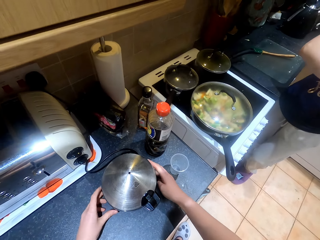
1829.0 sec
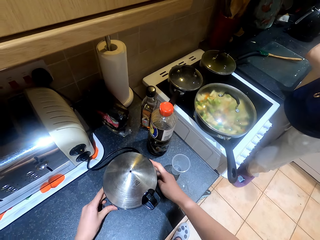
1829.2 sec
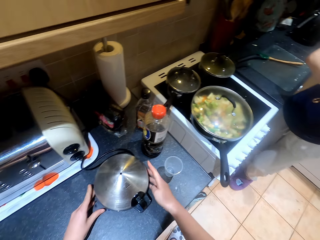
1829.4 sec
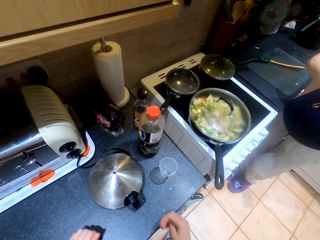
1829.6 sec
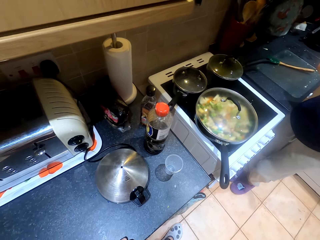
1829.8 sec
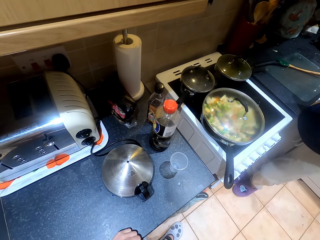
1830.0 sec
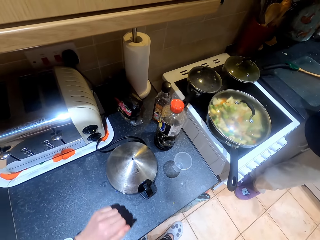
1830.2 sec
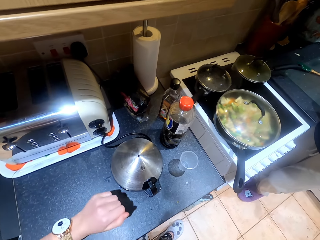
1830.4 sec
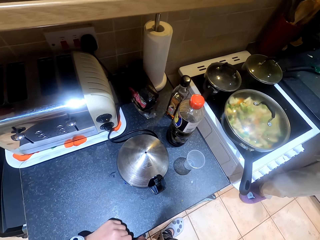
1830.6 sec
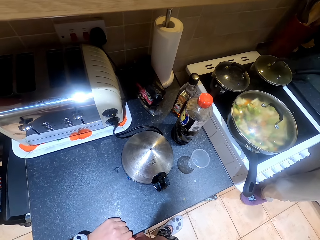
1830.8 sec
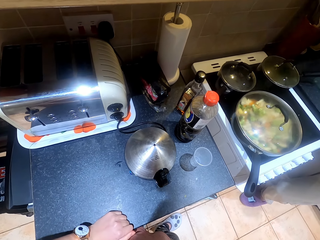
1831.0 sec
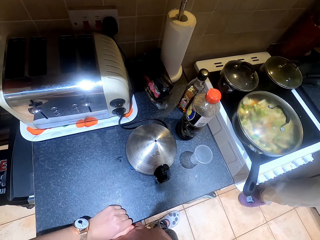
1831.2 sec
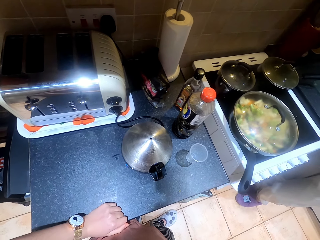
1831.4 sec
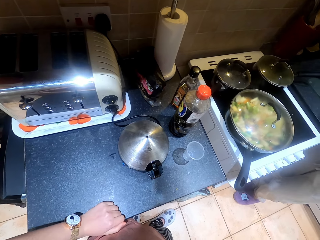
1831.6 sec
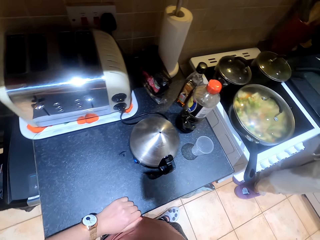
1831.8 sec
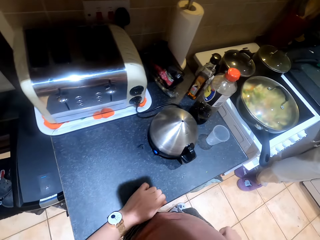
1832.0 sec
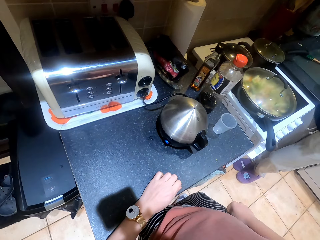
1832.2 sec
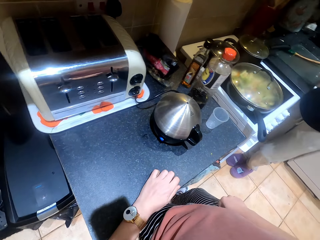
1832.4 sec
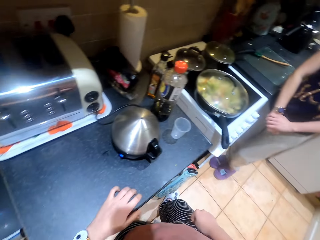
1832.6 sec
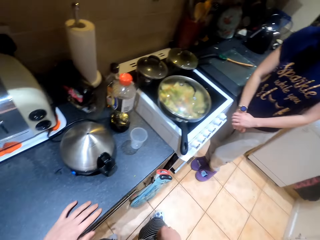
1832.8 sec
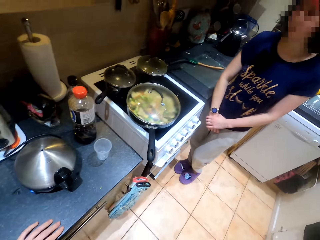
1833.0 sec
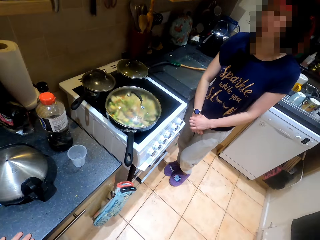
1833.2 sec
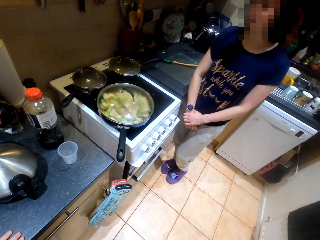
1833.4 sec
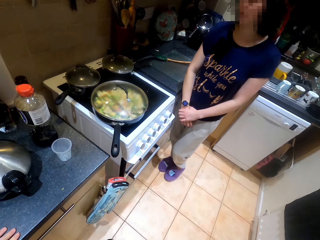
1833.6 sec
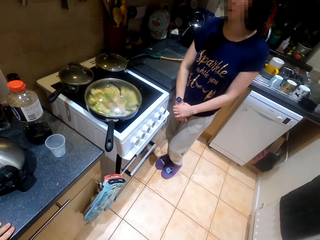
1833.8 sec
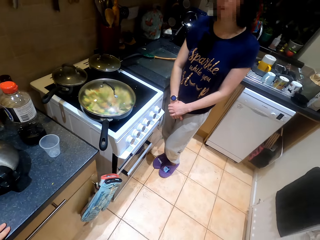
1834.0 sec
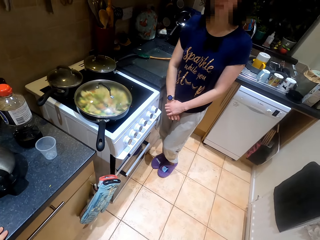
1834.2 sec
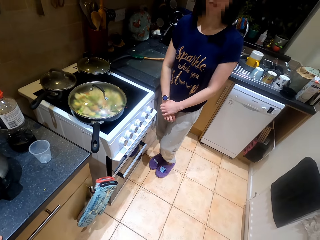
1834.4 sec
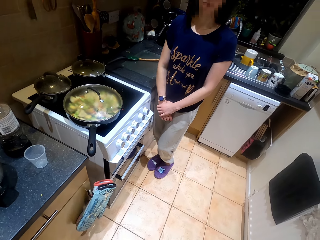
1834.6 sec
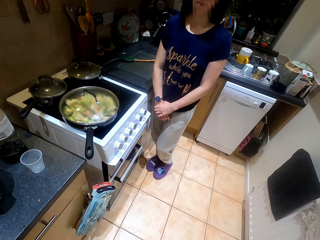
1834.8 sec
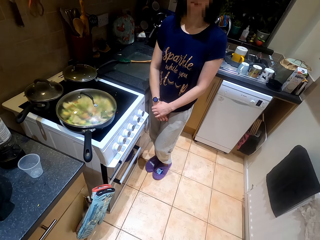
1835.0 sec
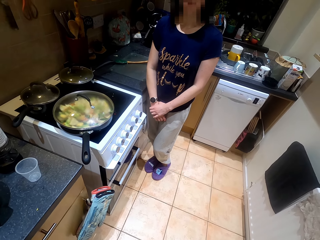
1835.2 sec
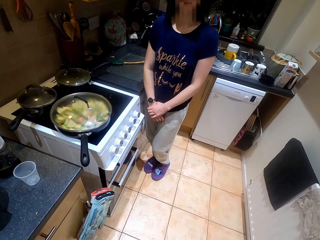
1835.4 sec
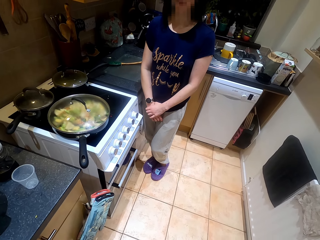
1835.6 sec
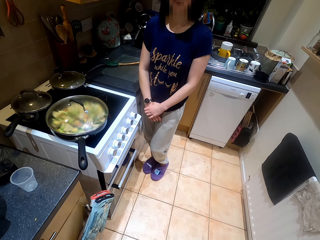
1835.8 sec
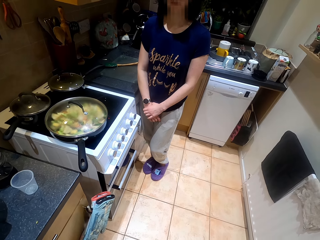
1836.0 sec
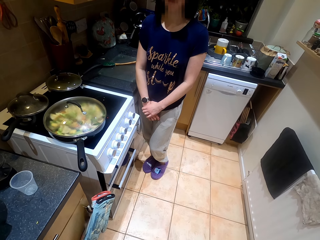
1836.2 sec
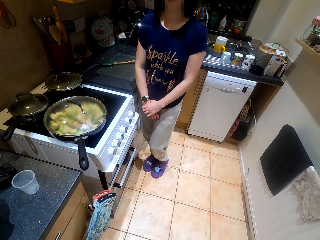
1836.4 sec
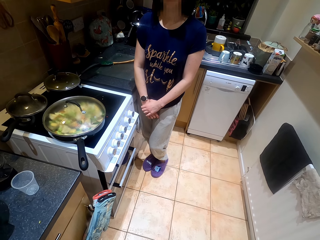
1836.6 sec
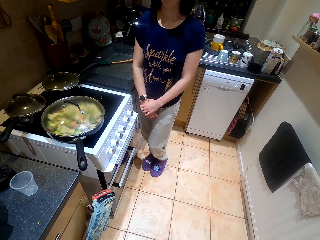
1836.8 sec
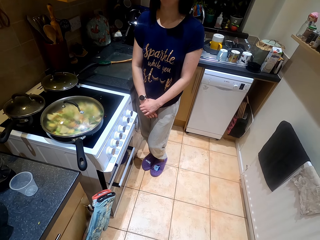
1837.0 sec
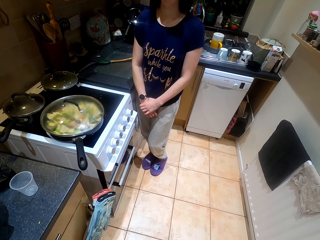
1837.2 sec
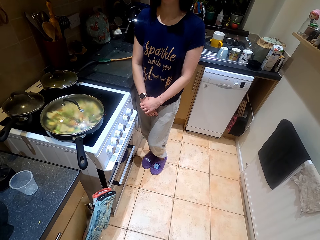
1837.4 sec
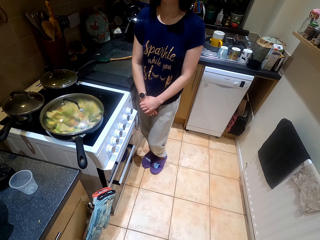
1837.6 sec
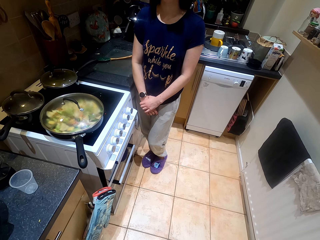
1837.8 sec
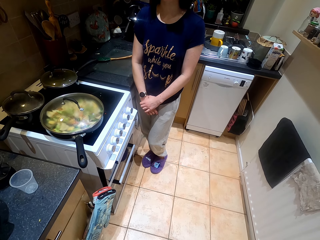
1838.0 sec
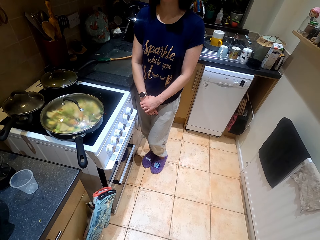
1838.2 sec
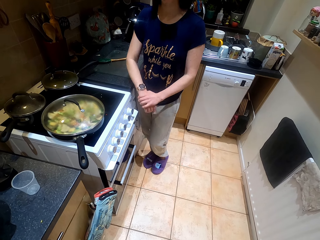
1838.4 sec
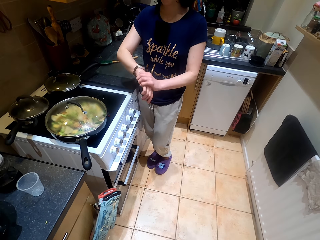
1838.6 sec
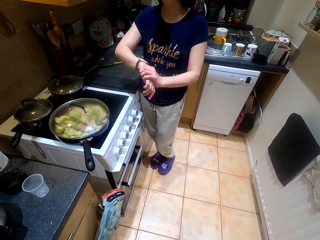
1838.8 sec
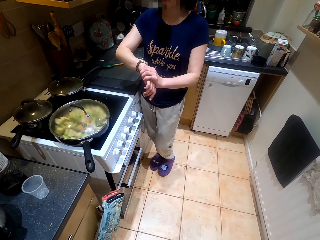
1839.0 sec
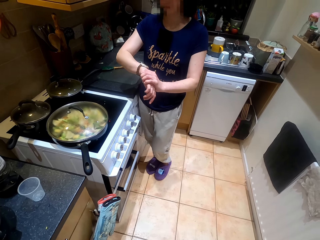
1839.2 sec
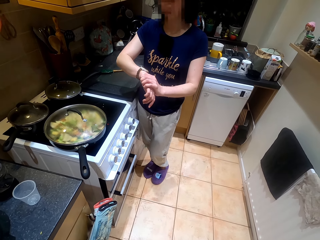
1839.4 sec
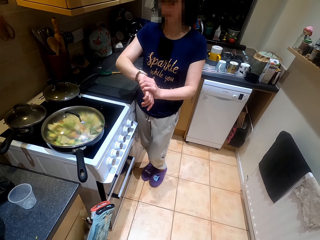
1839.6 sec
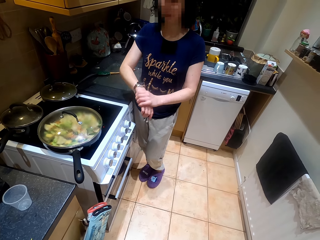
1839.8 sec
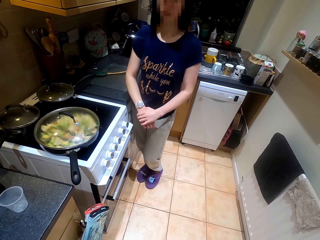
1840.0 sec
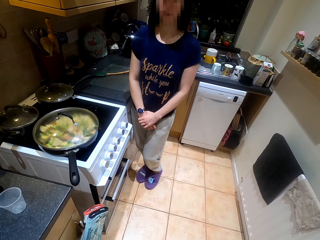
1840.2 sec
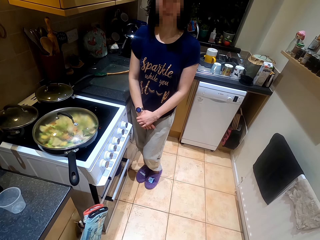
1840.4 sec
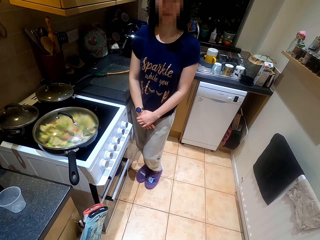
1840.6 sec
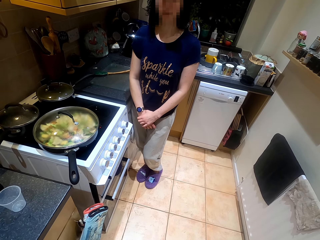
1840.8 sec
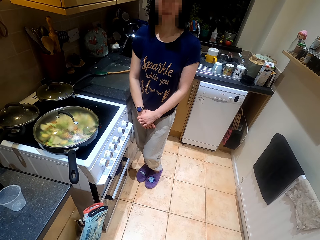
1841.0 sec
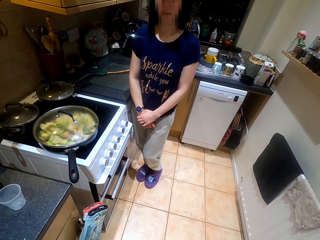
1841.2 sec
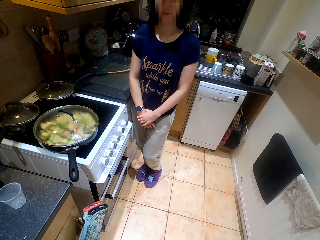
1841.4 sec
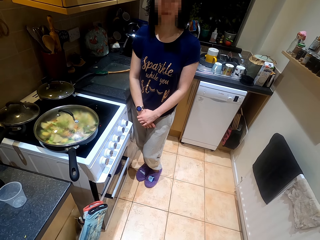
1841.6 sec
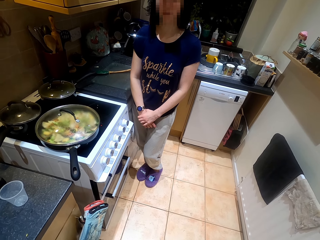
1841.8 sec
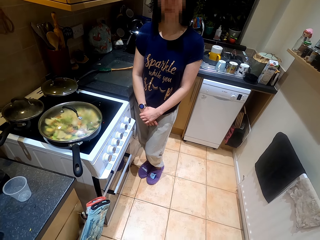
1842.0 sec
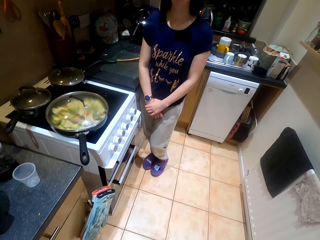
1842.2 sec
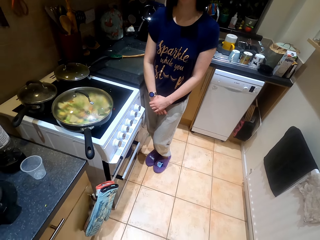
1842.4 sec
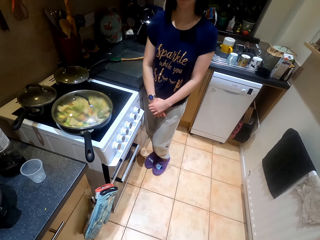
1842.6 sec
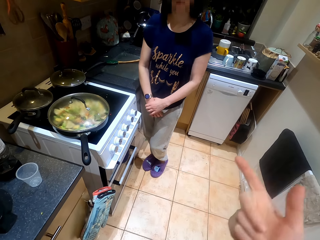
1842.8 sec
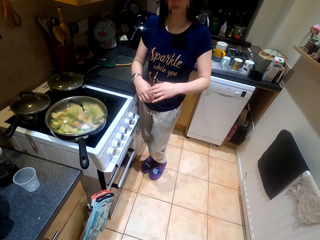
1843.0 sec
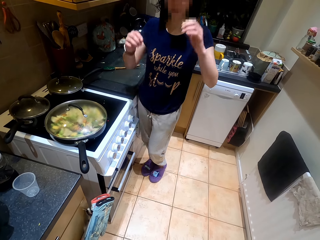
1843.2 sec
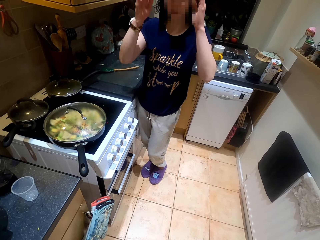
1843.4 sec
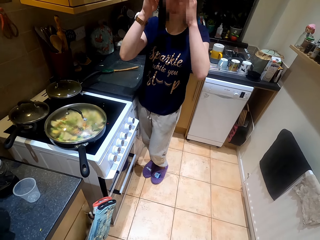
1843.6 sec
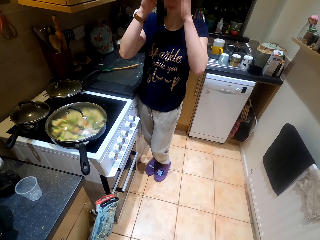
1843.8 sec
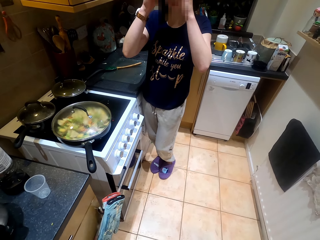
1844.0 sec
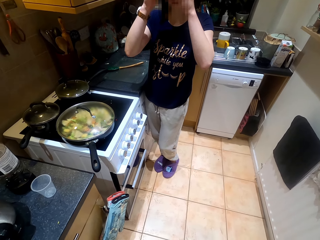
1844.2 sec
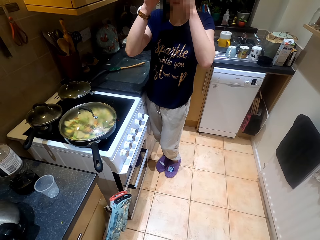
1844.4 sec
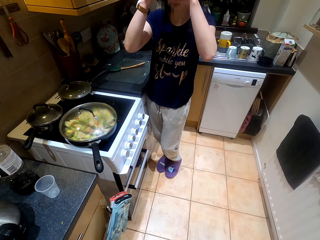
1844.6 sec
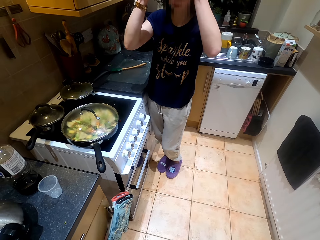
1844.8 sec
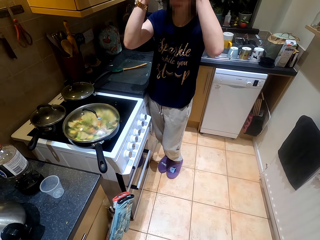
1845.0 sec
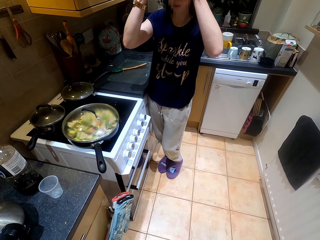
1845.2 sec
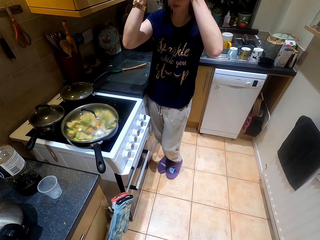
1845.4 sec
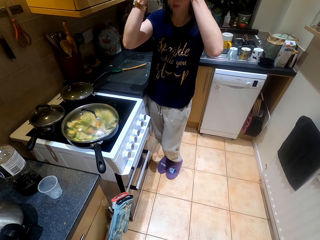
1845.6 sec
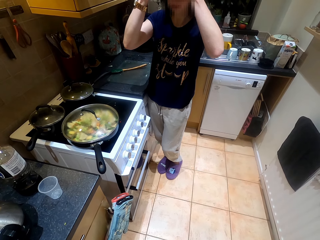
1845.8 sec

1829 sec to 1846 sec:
The camera wearer drags the steamer or blender on the countertop. They switch on the steamer. They talk to a person. They look at the wristwatch. They look around. The person looks at the wristwatch and talks to the camera wearer. The camera wearer talks to the person. They move the right hand. The person talks to the camera wearer, adjusts the camera and holds the headgear.
